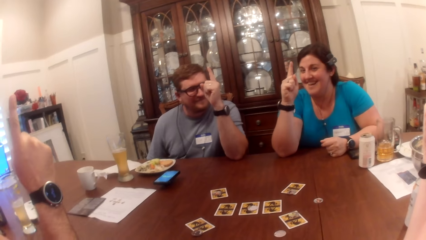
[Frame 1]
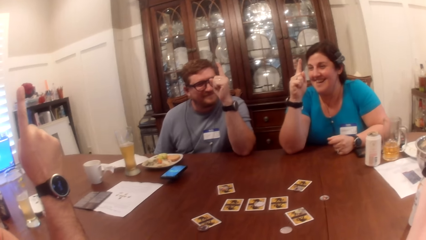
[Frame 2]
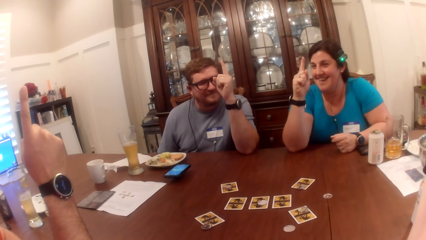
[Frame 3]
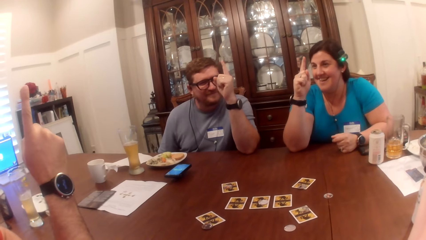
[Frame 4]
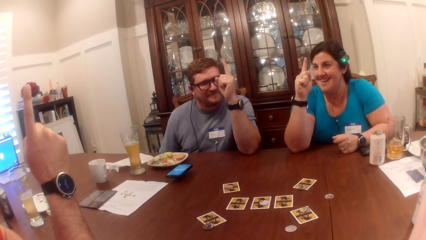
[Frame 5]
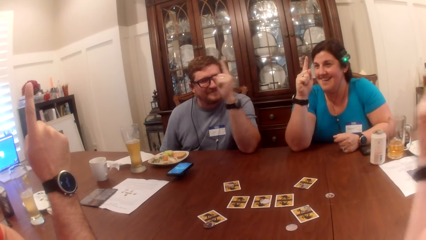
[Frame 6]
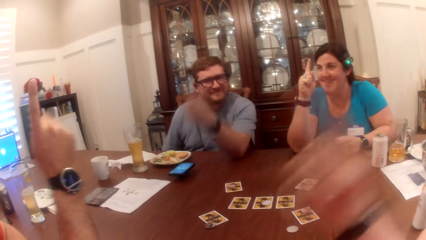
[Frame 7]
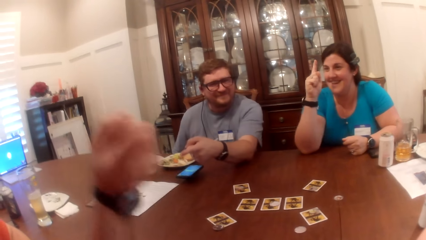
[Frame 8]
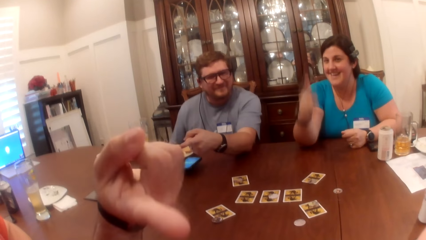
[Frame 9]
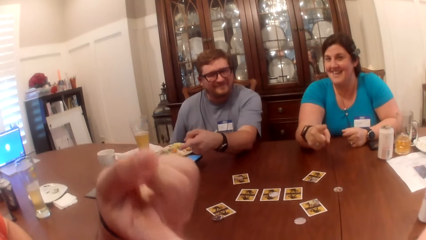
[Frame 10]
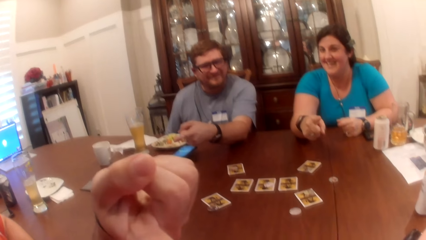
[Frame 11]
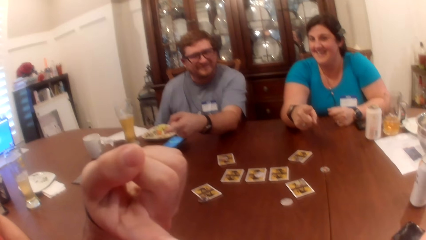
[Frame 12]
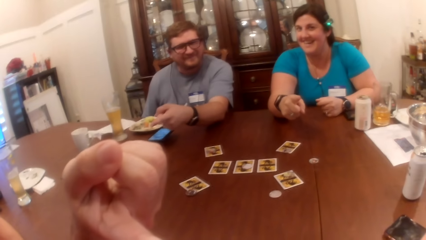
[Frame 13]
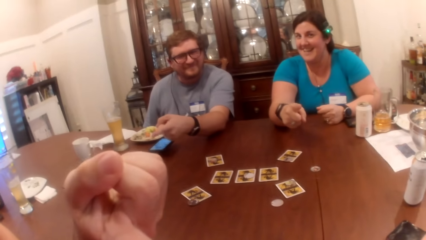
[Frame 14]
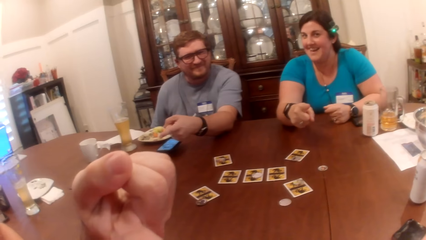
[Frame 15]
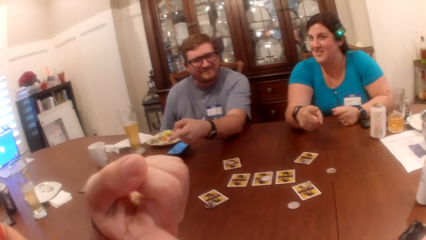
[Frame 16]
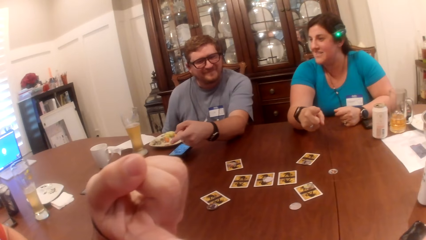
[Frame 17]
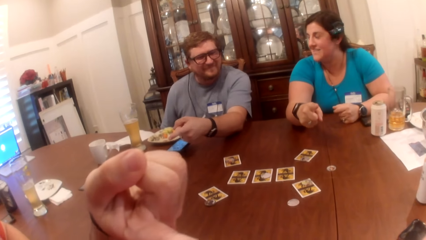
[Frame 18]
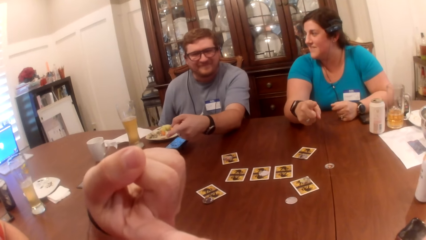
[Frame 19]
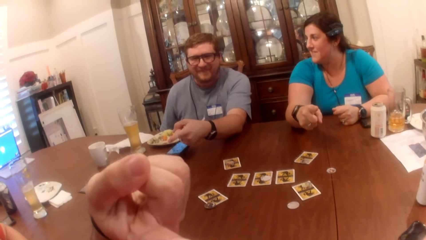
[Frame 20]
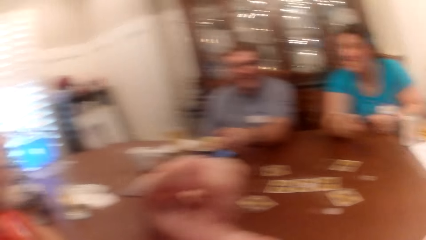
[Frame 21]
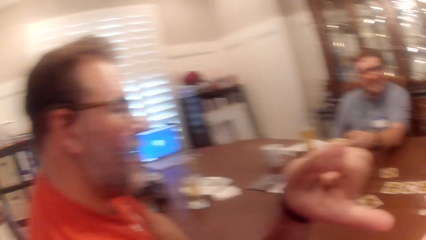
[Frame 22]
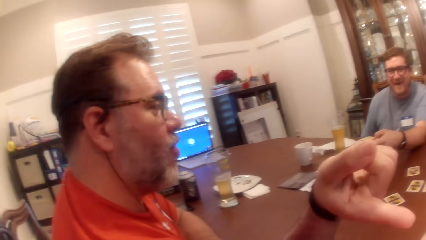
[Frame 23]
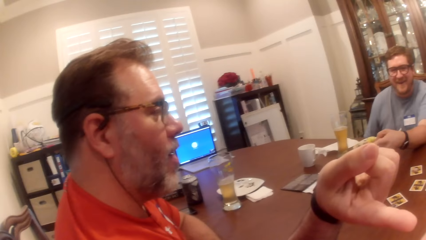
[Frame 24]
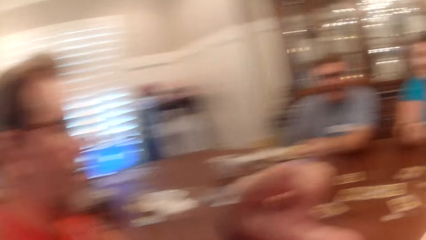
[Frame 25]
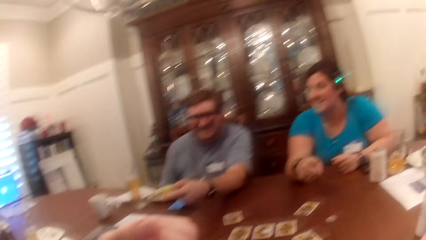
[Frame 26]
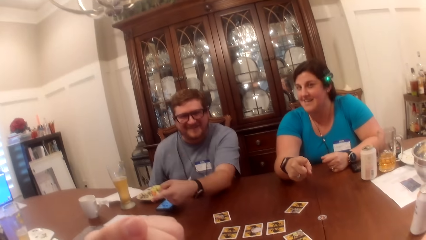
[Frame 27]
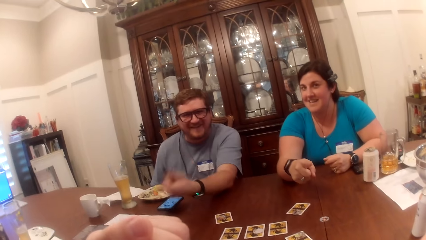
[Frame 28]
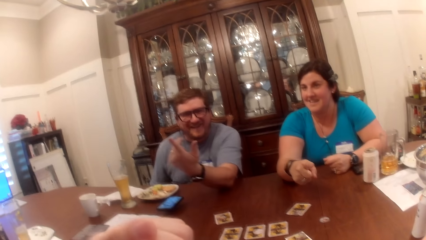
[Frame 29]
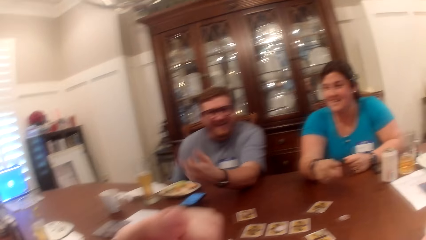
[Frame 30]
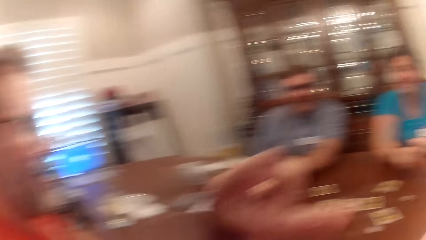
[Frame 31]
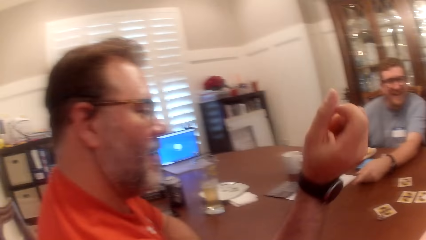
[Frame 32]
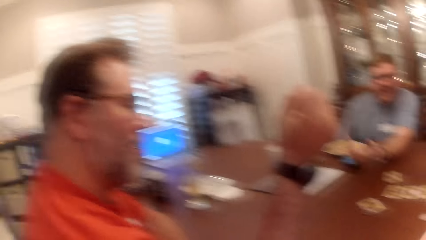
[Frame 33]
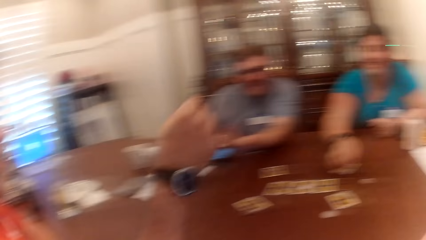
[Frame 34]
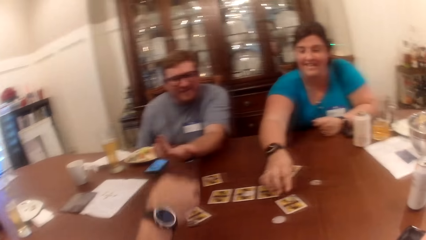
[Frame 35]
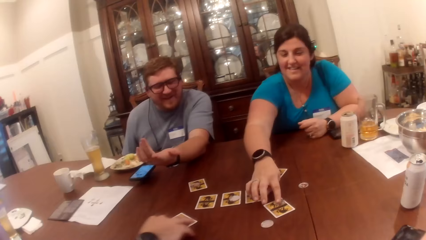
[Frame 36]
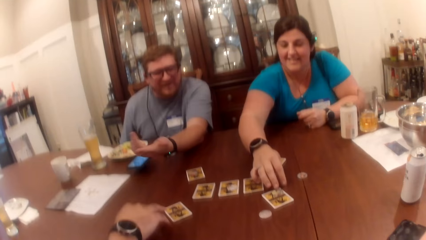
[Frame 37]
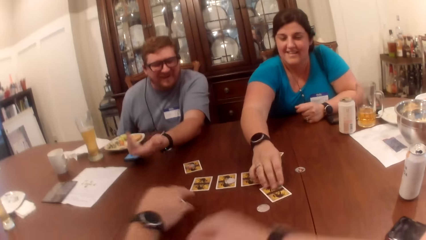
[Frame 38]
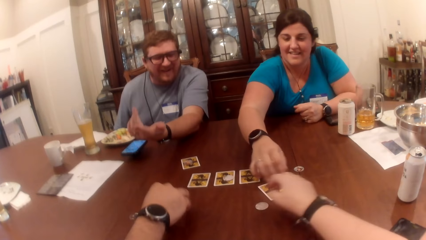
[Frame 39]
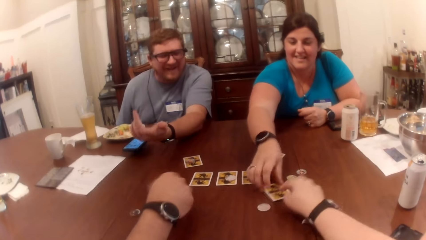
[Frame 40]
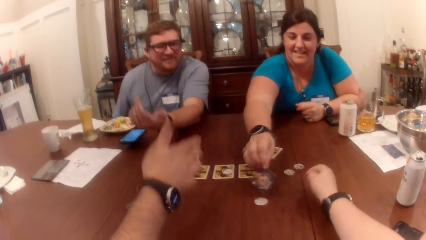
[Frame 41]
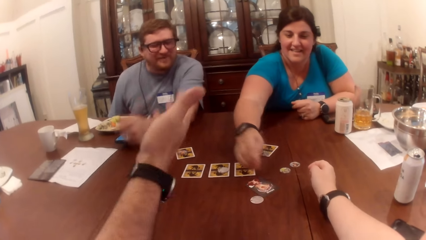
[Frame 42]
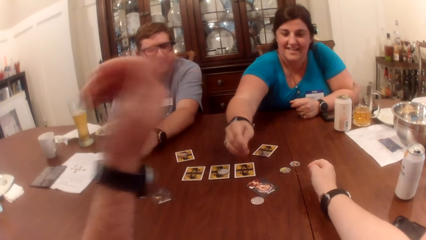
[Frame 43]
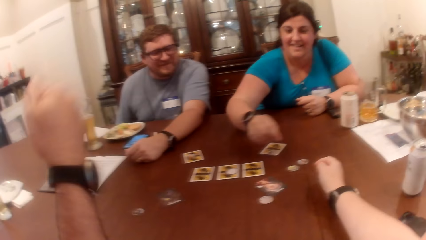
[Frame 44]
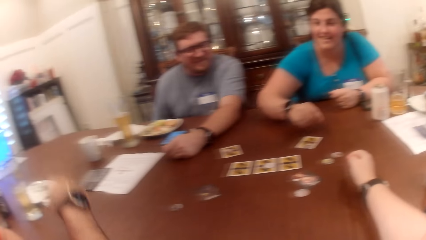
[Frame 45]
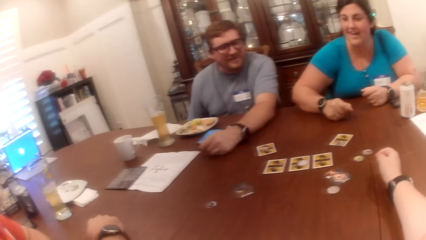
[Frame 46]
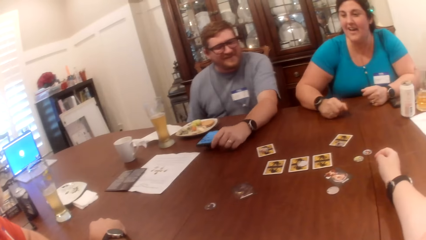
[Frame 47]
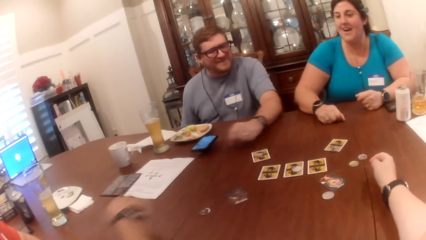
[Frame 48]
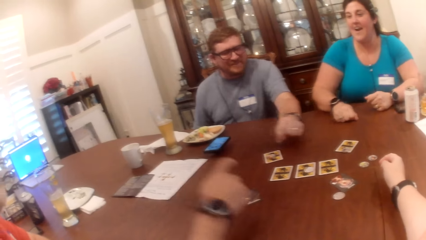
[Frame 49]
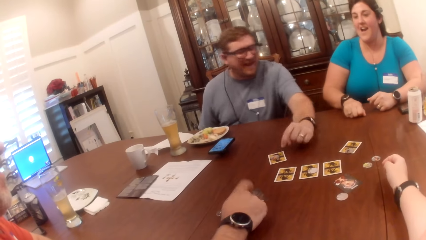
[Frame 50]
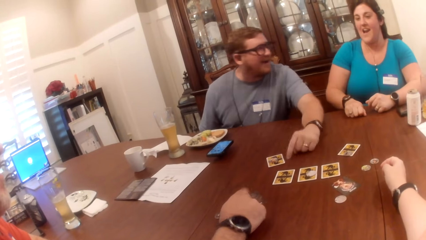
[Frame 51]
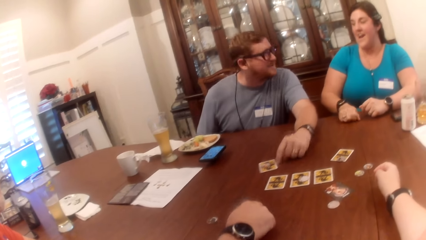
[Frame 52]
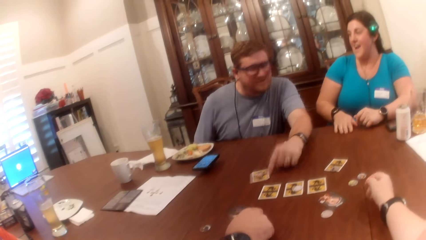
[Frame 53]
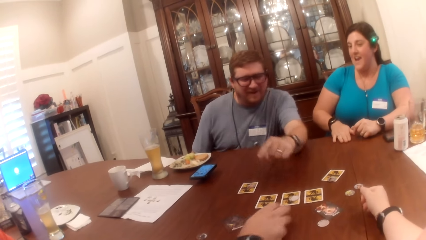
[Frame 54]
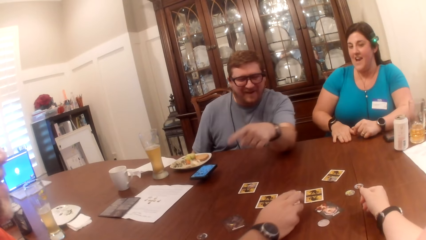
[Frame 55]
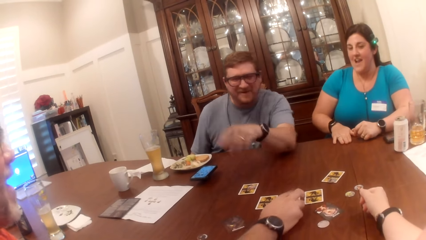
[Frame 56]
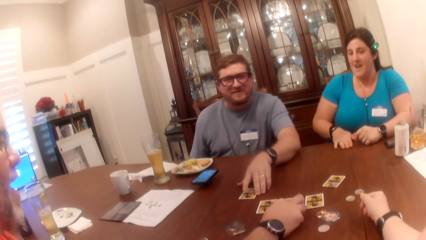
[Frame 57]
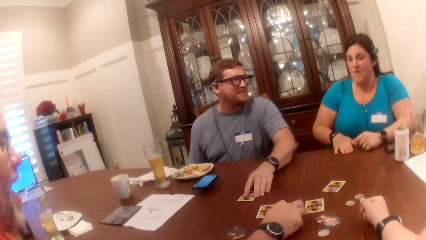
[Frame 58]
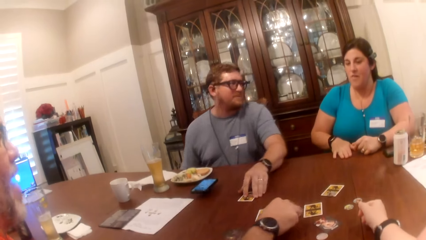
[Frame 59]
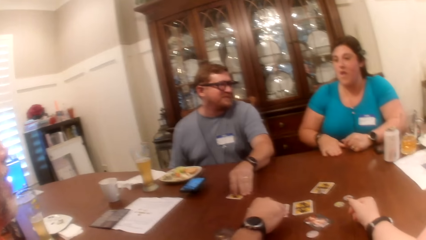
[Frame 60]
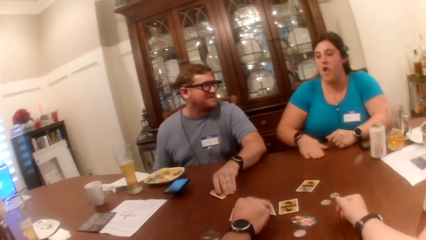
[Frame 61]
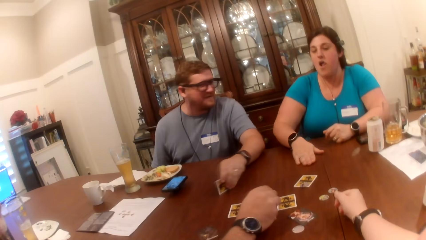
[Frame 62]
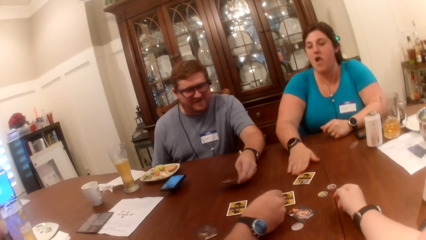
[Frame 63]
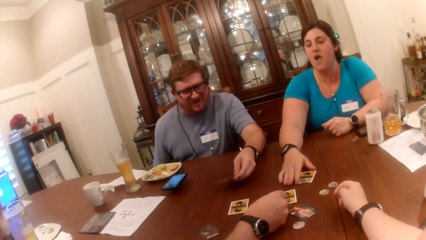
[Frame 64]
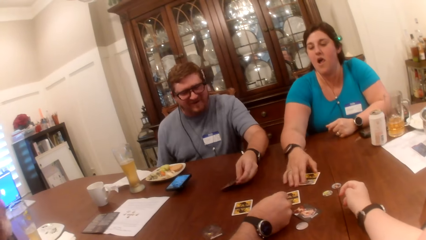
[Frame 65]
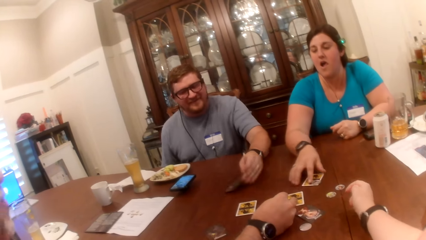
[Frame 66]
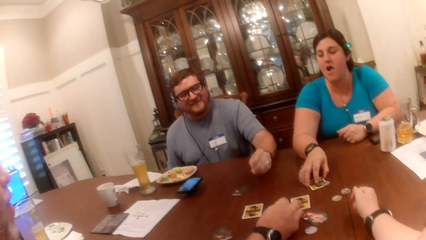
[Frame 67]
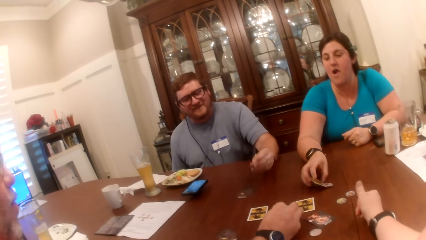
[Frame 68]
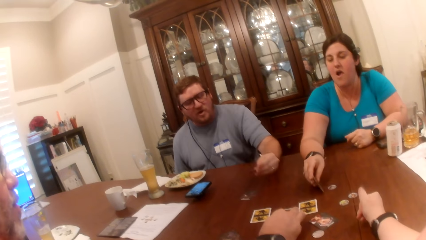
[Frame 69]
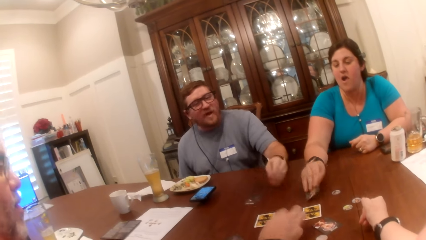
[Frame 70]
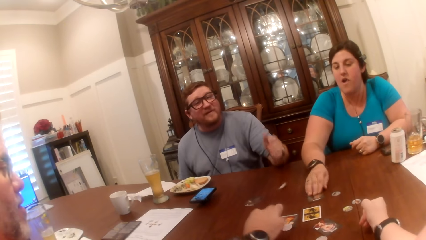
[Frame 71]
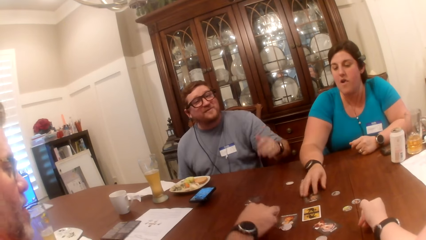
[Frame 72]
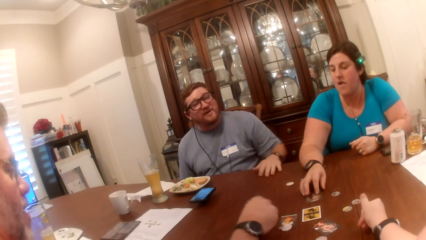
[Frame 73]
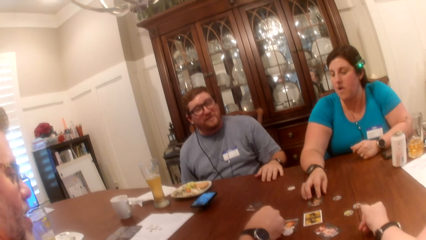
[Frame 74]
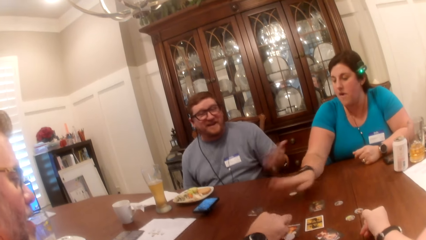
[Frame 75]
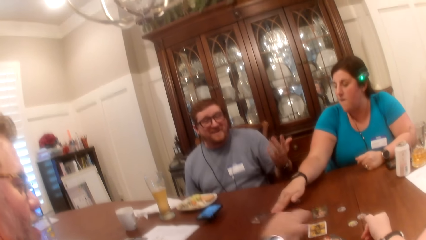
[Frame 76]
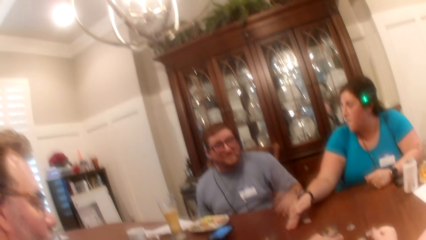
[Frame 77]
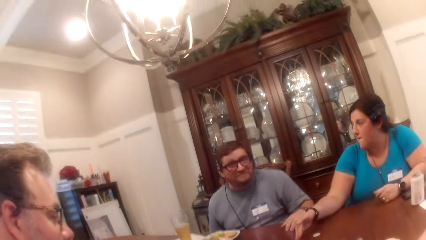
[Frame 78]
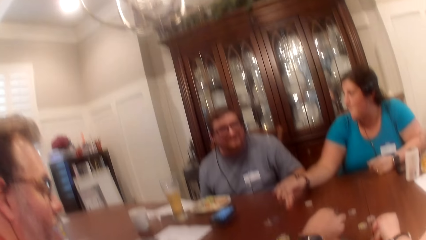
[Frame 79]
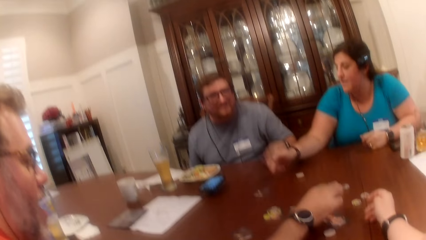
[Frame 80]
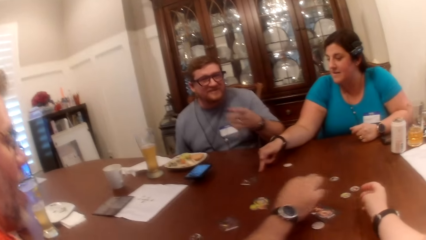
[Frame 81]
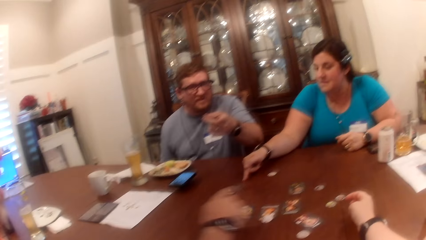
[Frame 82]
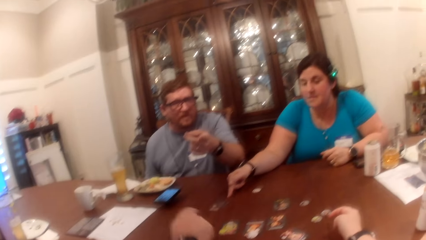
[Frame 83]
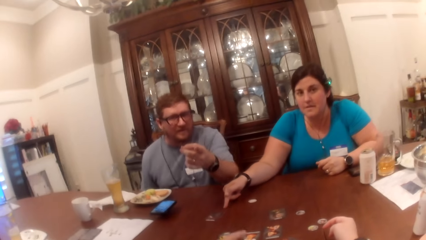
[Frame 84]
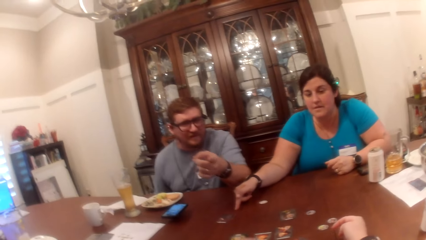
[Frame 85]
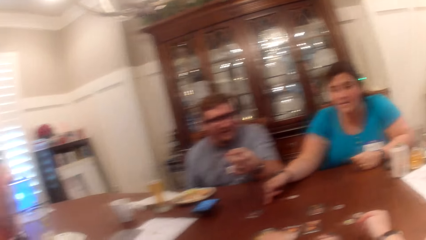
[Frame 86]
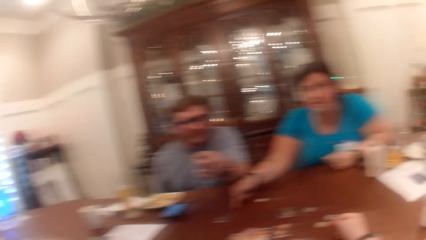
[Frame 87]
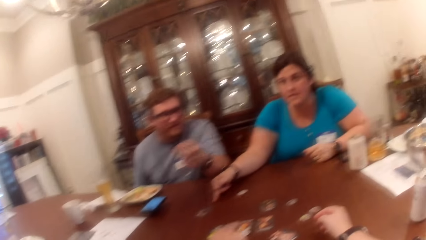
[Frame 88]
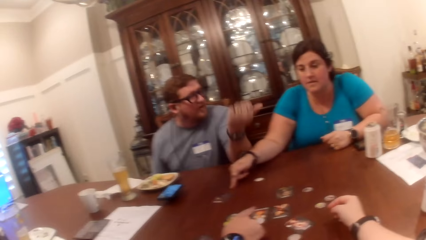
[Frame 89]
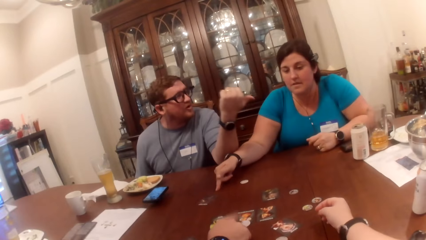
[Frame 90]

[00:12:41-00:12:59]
The camera wearer points at a man. He looks at the man. He looks at another man and a woman. He touches the card on the table. A man adjusts a card on the table with his left hand. Another man turns over a card on the table with his right hand. The first man turns over a card on the table with his left hand. The camera wearer looks at the man and the woman. The woman turns over a card on the table with her right hand. The camera wearer moves the game piece on the table with his left hand.
